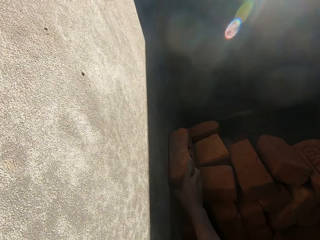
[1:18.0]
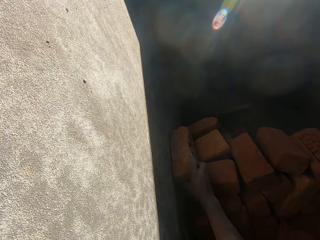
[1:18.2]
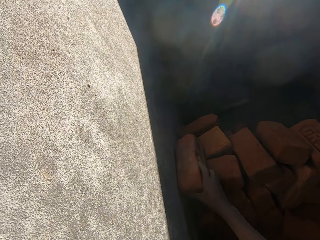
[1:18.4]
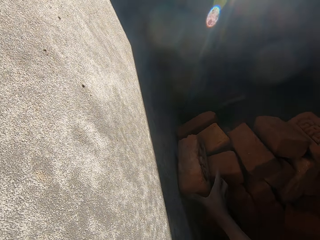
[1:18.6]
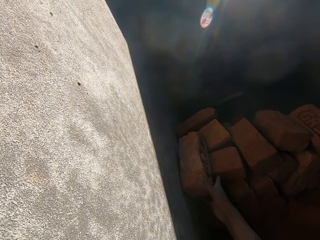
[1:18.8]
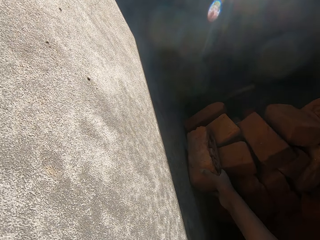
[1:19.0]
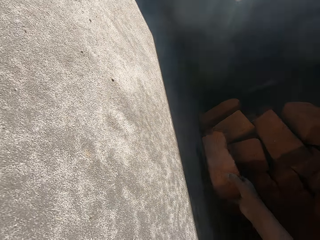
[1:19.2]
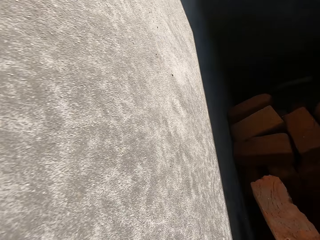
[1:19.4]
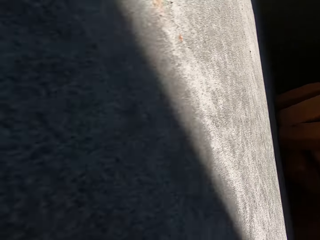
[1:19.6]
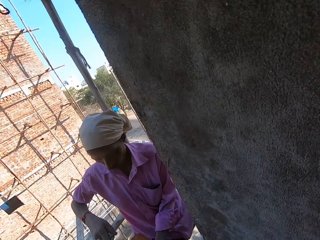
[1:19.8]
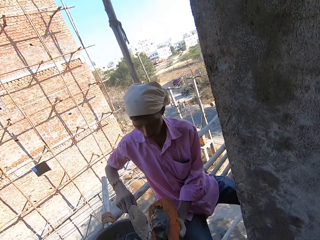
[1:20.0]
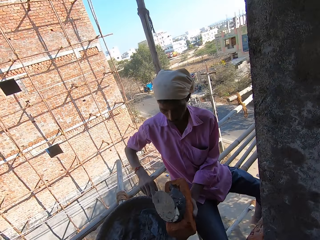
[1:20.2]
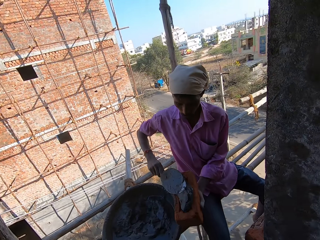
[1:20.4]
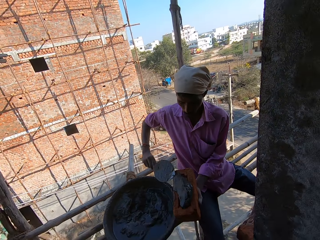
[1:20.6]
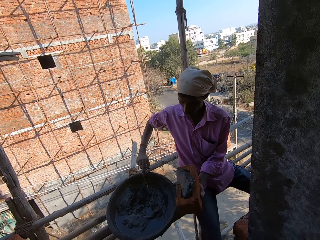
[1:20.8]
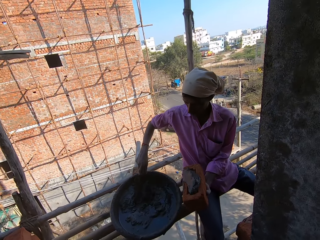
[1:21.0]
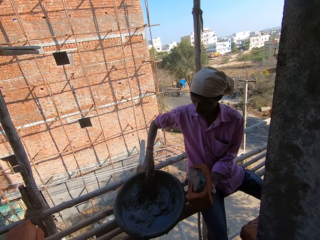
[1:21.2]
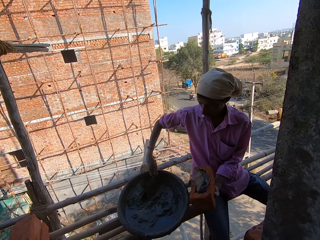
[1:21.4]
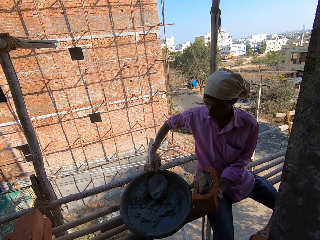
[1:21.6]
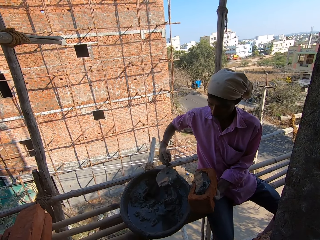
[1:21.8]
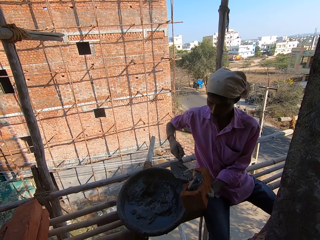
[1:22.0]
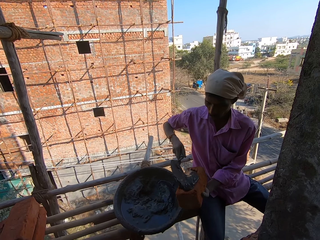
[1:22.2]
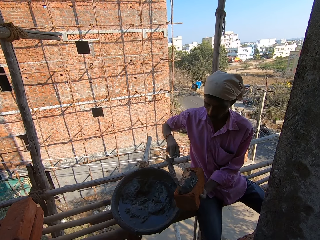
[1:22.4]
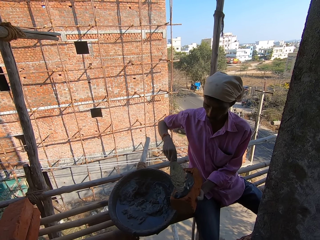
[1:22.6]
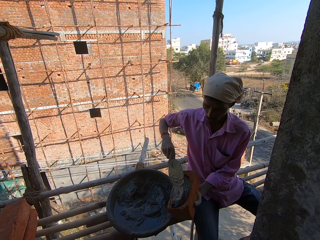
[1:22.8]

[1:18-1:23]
The camera wearer picks up a brick from the ground. A man puts plaster on the brick. The man picks up plaster with the trowel. The man puts plaster on the brick.

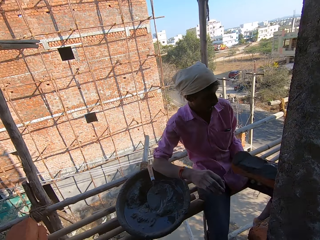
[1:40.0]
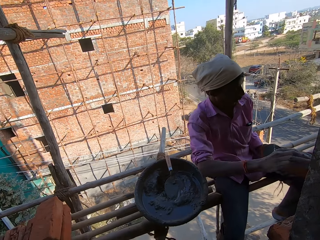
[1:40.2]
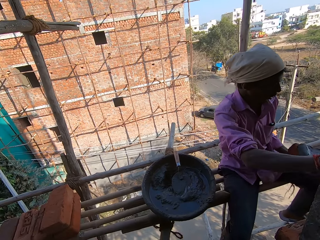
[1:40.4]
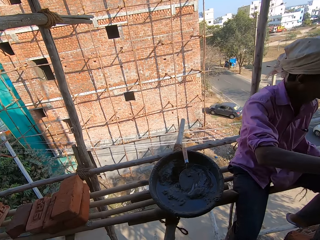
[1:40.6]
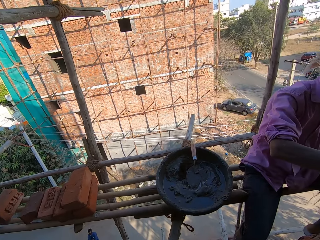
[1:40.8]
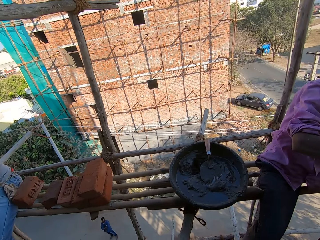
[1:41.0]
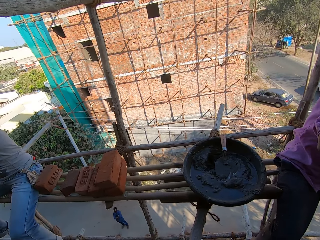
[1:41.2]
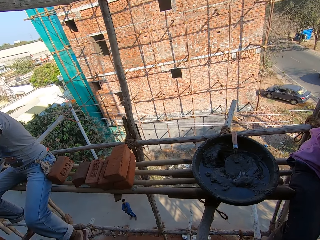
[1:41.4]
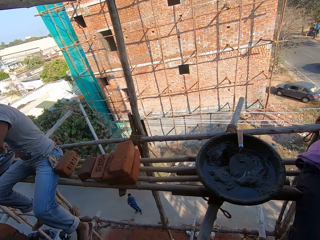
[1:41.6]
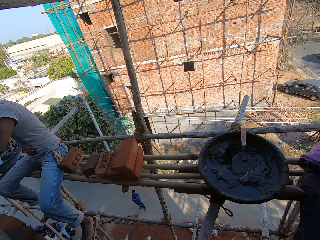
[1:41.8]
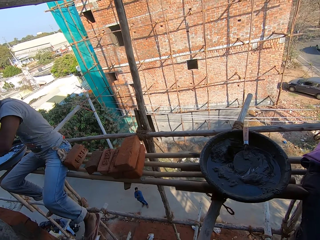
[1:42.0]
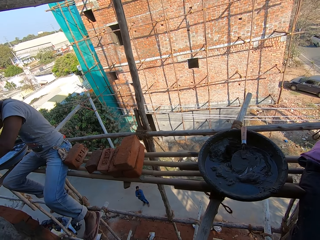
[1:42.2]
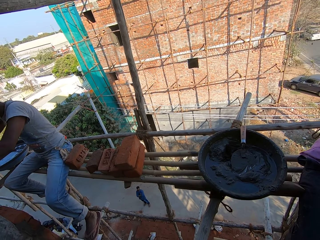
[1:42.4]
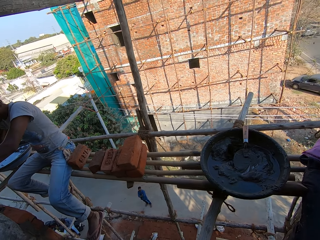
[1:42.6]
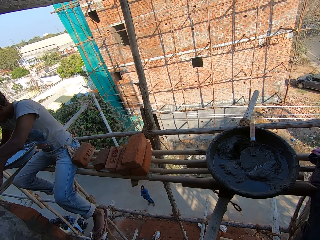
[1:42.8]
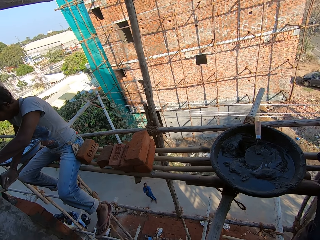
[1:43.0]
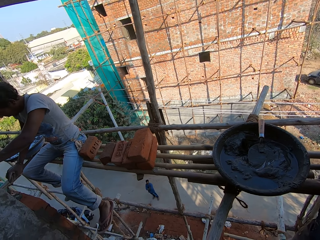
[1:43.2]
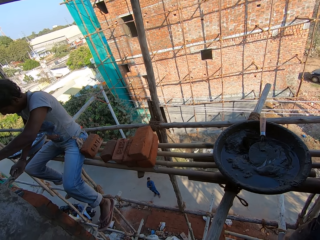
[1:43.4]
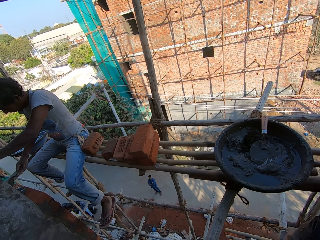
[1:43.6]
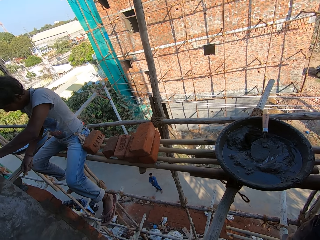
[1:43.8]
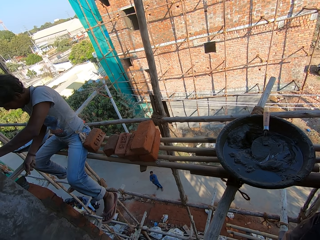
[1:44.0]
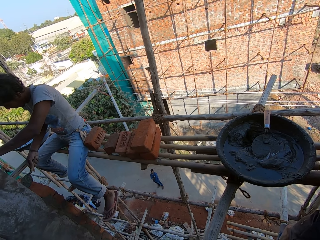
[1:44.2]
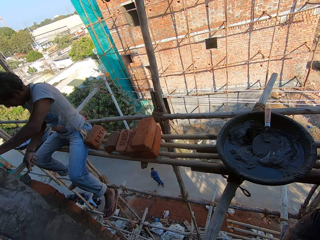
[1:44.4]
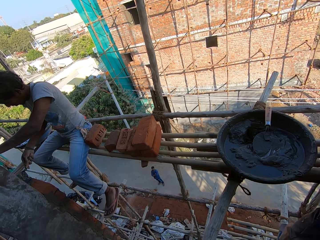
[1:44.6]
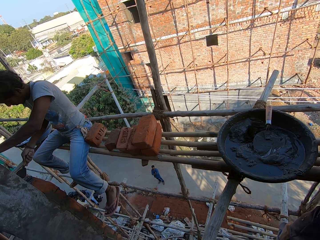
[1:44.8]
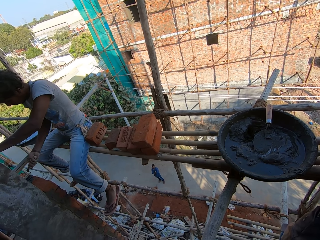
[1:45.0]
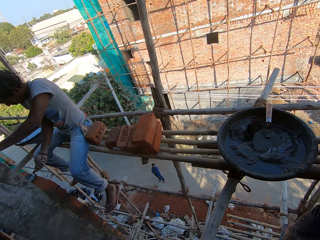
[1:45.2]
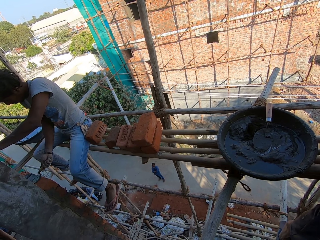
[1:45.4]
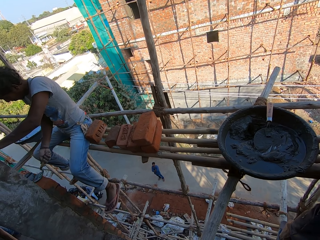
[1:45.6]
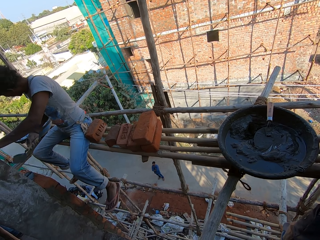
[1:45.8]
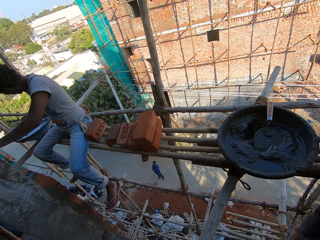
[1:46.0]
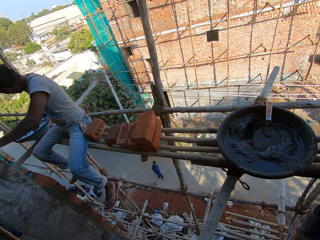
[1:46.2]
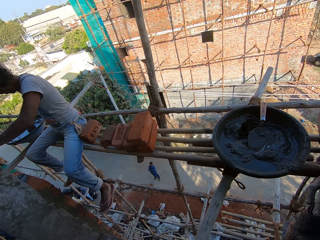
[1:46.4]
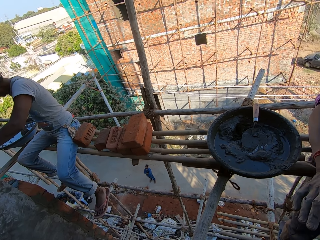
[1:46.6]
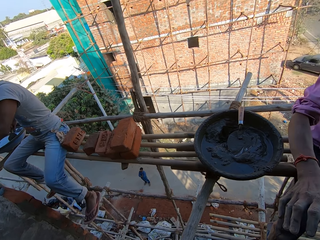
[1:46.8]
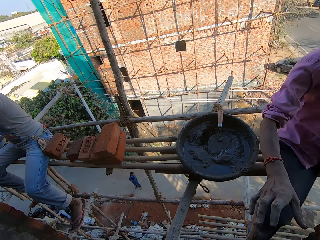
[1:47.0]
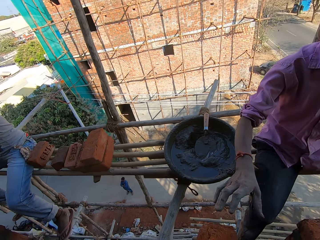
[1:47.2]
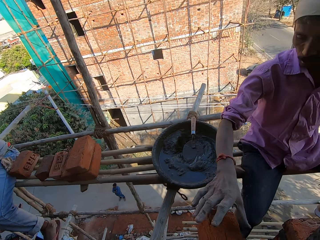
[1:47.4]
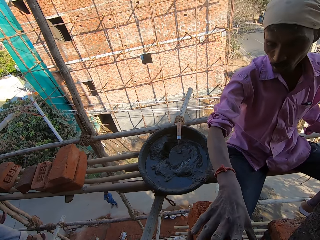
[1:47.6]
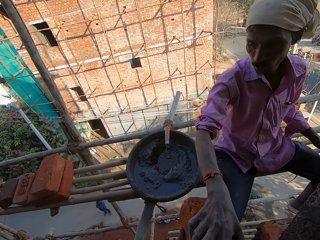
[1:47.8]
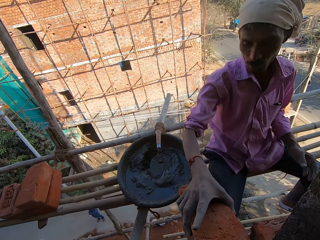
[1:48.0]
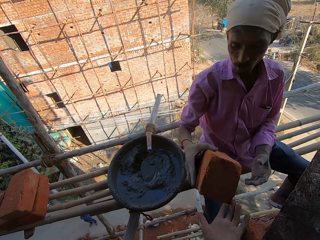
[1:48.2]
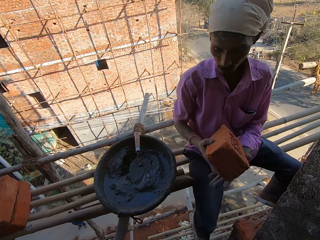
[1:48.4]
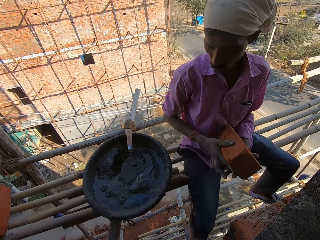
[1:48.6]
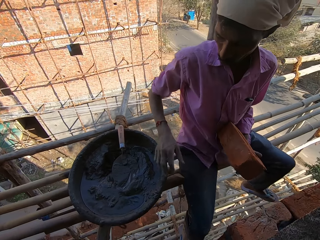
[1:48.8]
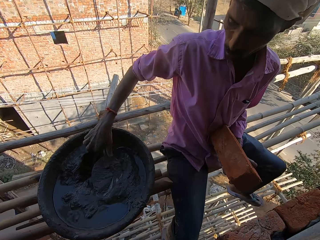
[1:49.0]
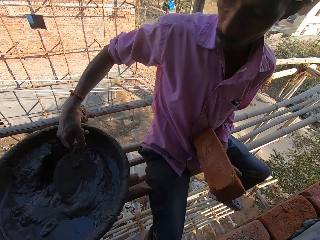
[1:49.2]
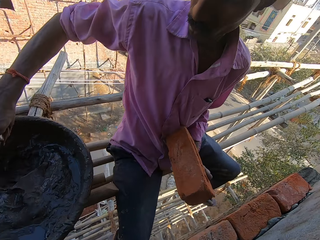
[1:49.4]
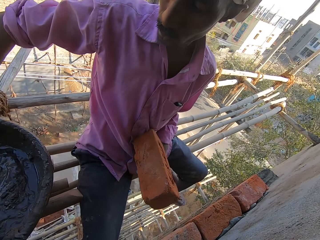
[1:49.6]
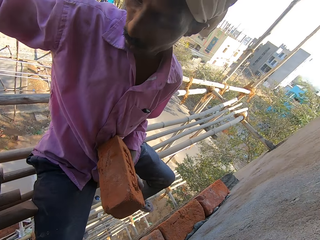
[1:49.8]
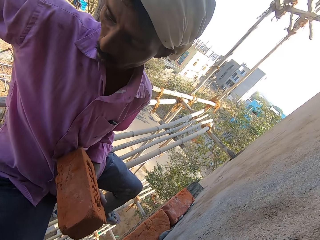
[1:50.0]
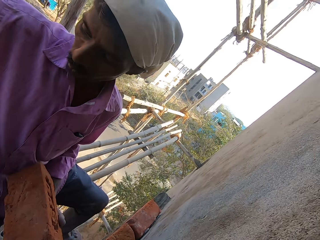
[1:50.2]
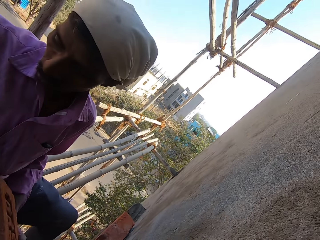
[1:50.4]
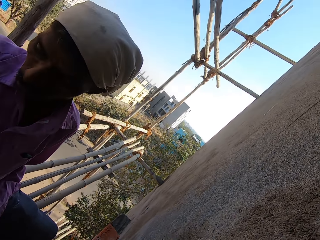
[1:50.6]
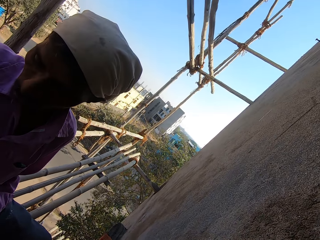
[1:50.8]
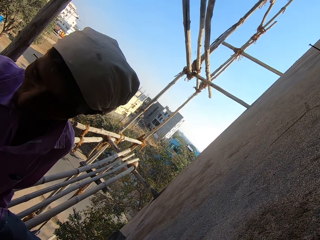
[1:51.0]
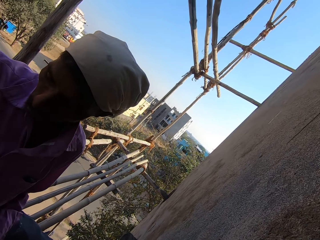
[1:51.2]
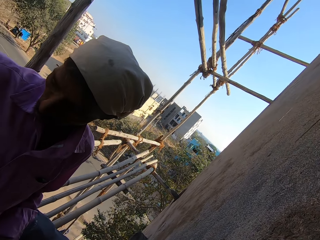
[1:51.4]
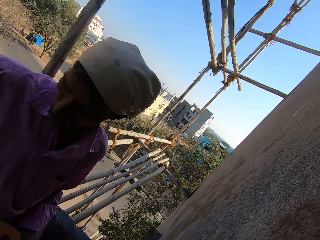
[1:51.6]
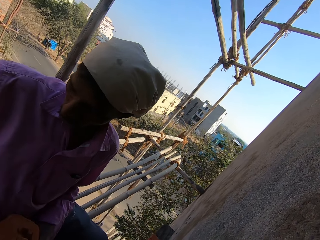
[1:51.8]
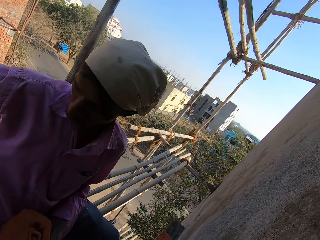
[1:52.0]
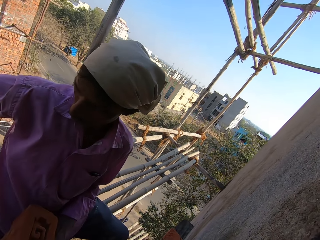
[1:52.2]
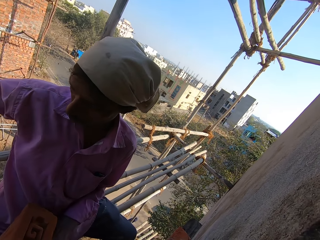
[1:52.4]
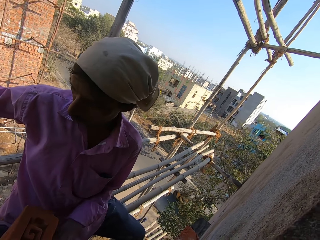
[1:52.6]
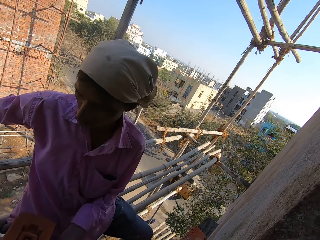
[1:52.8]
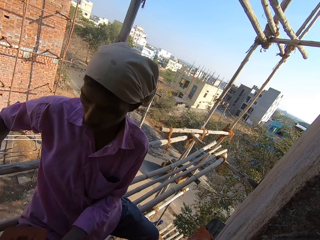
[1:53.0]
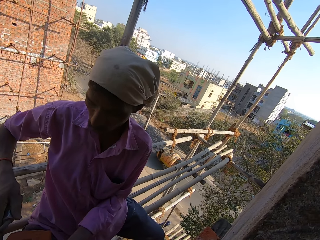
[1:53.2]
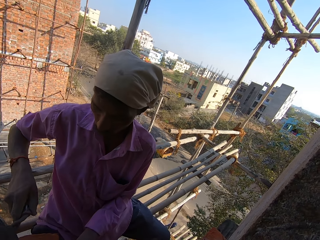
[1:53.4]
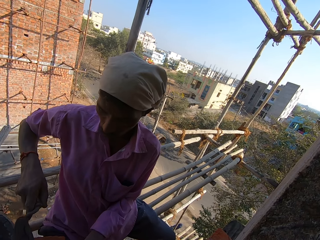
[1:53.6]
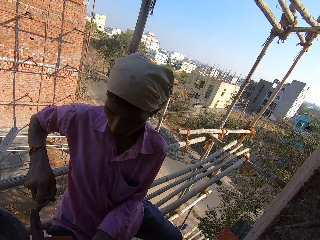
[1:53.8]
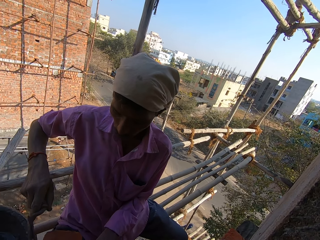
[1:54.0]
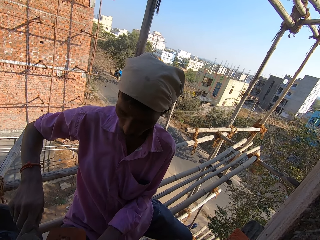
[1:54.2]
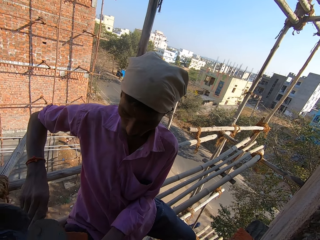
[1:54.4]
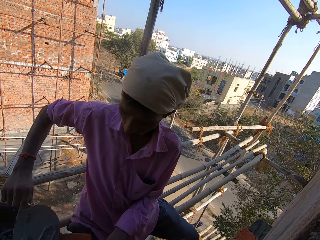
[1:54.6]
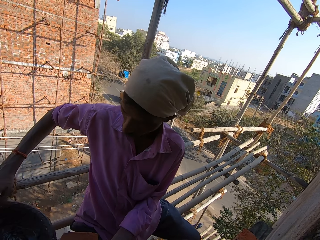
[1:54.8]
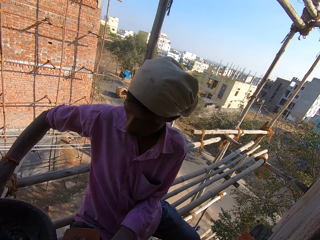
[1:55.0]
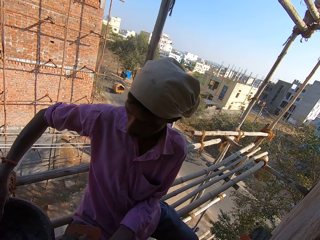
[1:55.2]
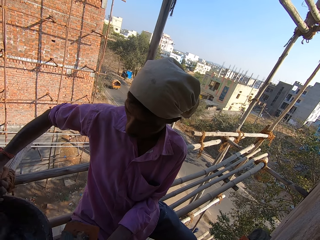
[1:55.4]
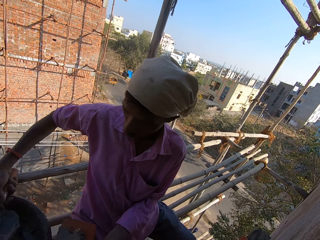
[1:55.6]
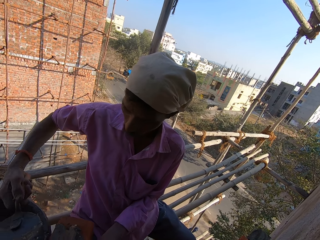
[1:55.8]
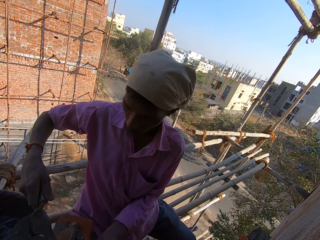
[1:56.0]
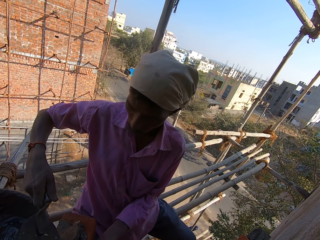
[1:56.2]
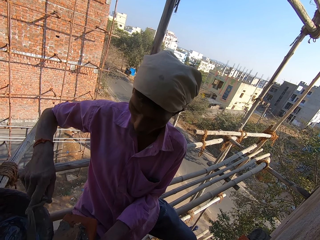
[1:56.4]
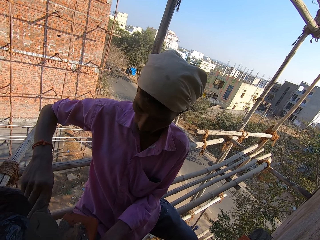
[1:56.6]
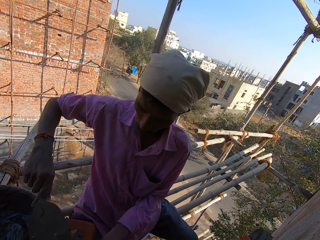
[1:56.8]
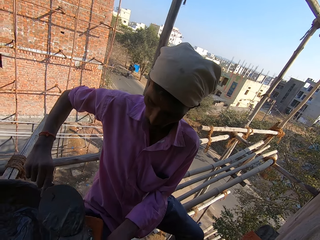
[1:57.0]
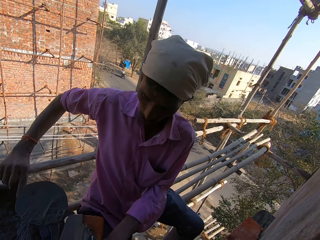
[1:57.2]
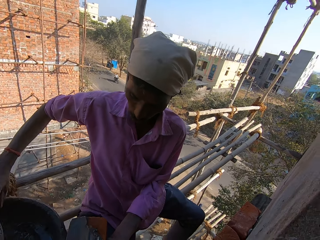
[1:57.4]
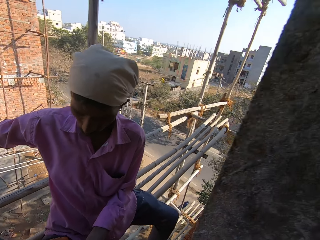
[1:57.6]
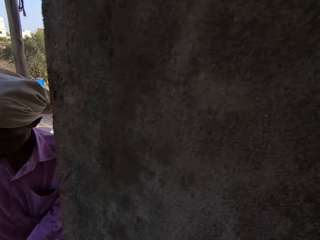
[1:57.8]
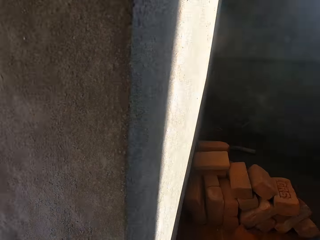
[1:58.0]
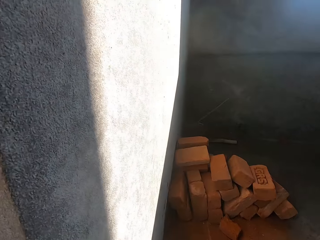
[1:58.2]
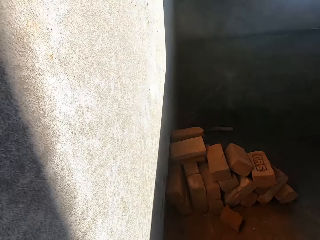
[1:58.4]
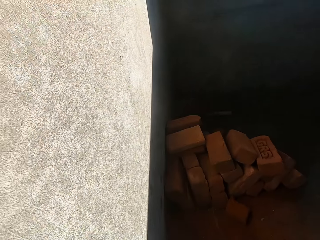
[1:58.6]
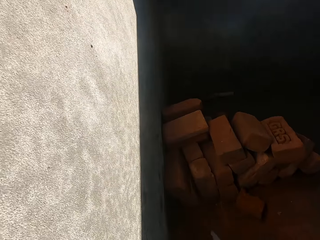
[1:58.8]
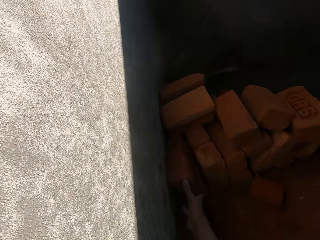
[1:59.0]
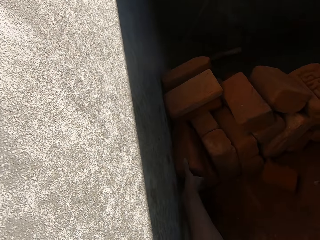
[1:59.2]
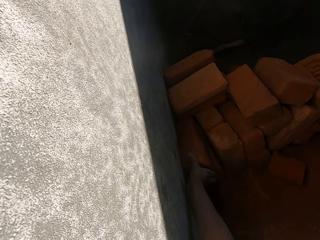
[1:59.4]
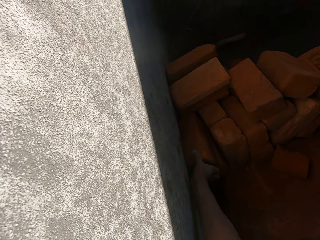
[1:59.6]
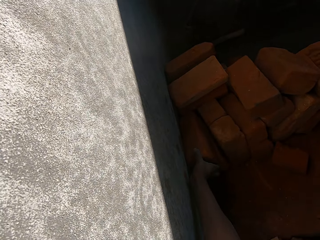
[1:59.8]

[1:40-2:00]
The camera wearer talks. They look around. A man plasters the bricks. The camera wearer passes the brick to another man. The other man picks up the trowel. The camera wearer talks. They look around. The other man puts the plaster on the brick. The camera wearer picks up the plaster with the trowel. The other man puts the plaster on the brick. The camera wearer looks around.
